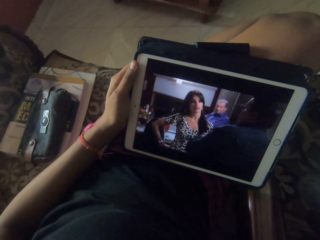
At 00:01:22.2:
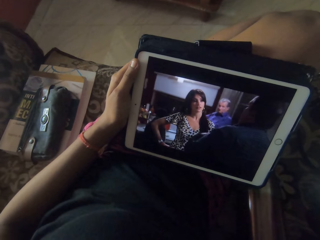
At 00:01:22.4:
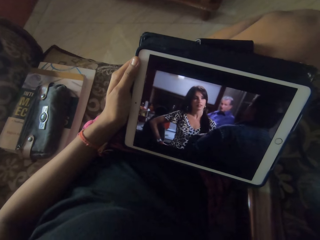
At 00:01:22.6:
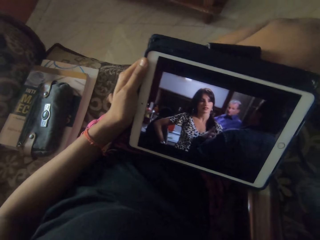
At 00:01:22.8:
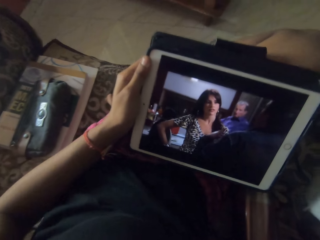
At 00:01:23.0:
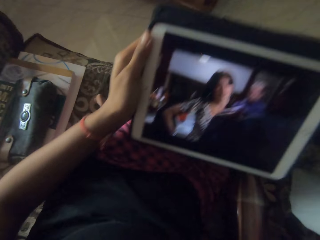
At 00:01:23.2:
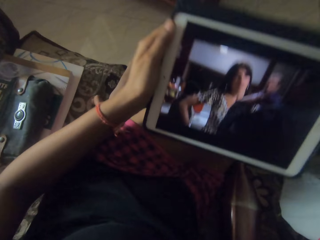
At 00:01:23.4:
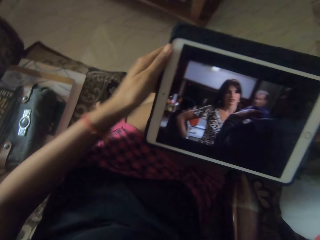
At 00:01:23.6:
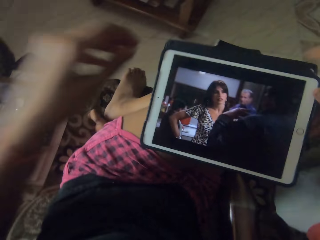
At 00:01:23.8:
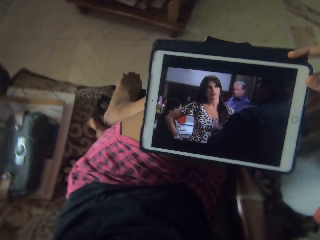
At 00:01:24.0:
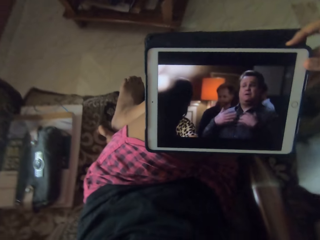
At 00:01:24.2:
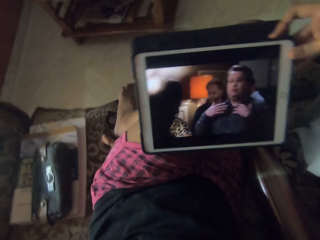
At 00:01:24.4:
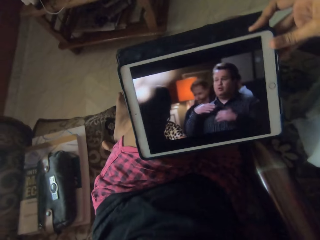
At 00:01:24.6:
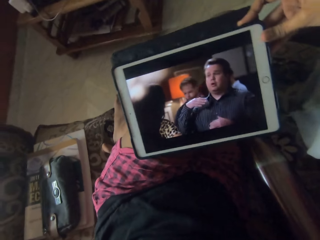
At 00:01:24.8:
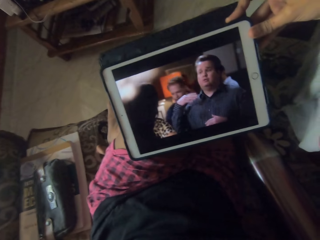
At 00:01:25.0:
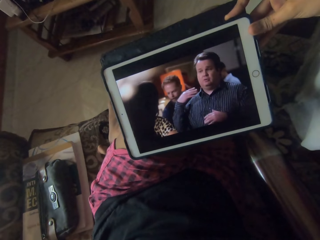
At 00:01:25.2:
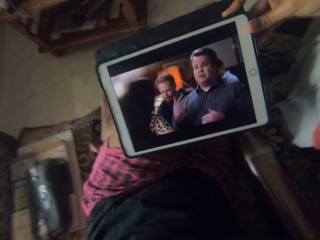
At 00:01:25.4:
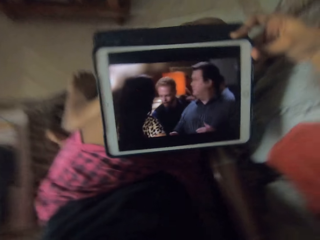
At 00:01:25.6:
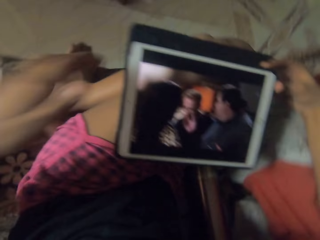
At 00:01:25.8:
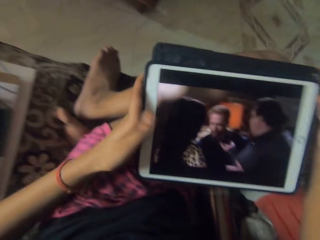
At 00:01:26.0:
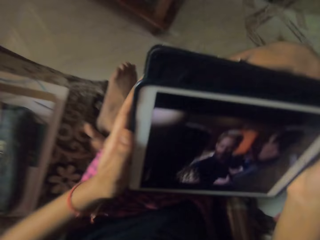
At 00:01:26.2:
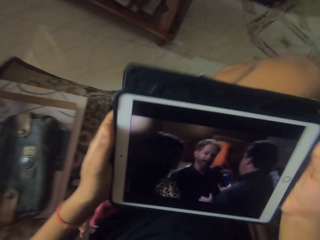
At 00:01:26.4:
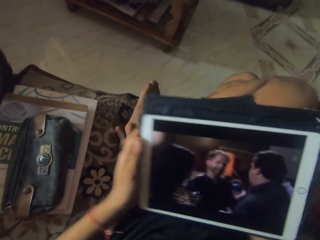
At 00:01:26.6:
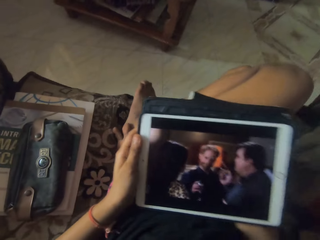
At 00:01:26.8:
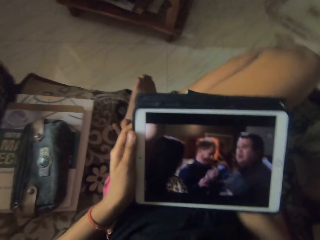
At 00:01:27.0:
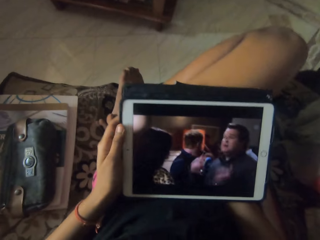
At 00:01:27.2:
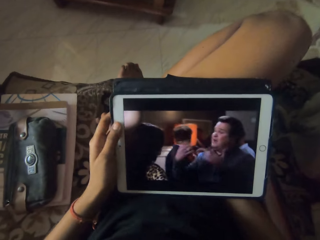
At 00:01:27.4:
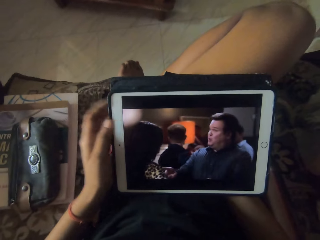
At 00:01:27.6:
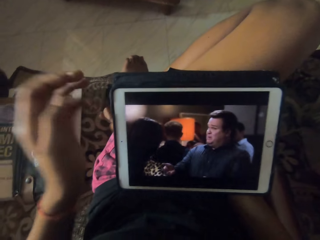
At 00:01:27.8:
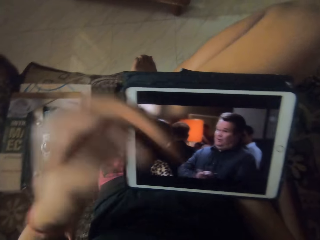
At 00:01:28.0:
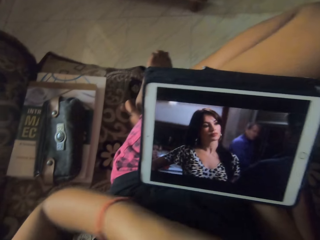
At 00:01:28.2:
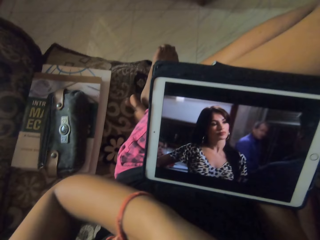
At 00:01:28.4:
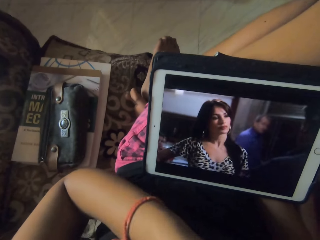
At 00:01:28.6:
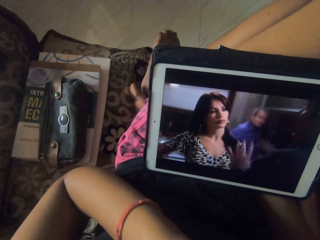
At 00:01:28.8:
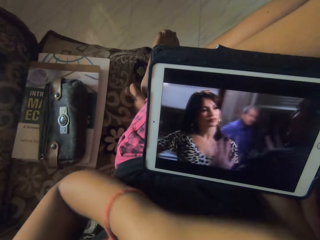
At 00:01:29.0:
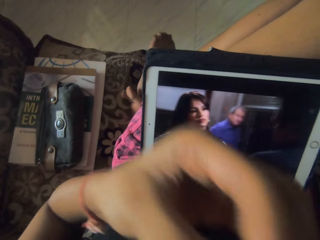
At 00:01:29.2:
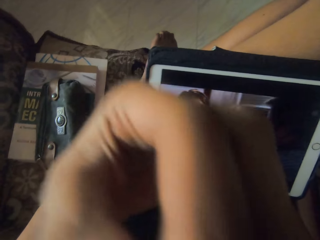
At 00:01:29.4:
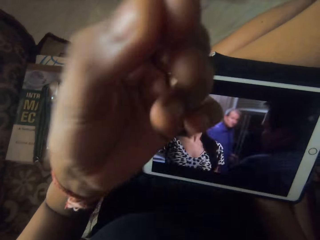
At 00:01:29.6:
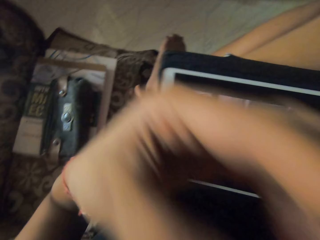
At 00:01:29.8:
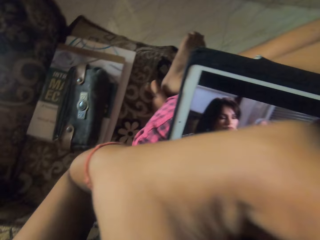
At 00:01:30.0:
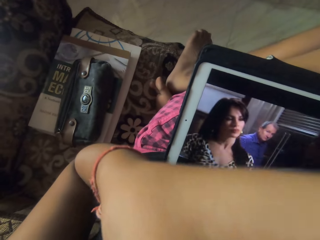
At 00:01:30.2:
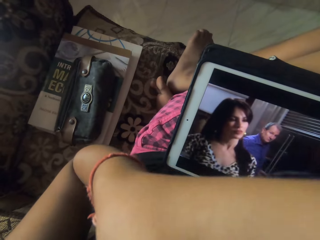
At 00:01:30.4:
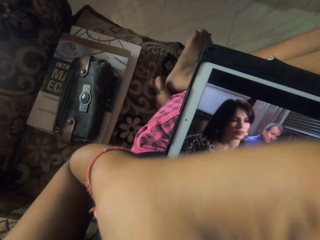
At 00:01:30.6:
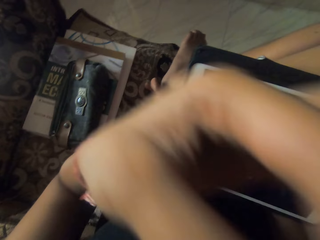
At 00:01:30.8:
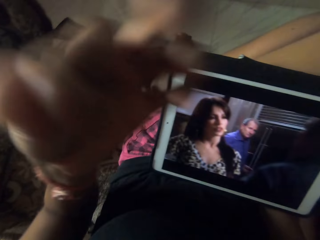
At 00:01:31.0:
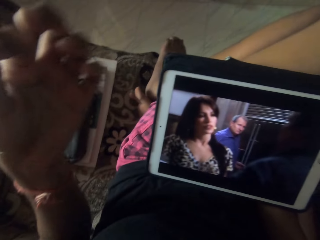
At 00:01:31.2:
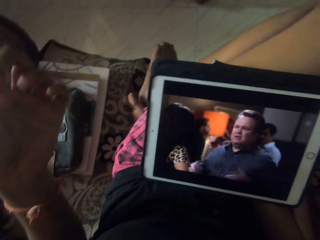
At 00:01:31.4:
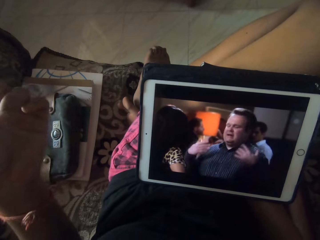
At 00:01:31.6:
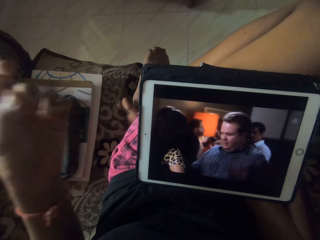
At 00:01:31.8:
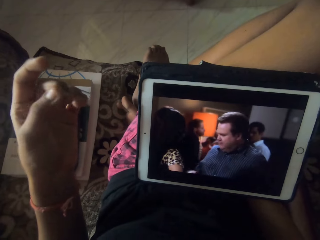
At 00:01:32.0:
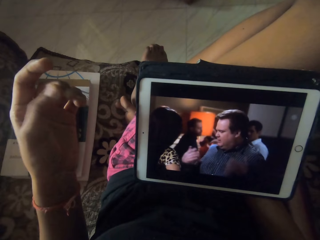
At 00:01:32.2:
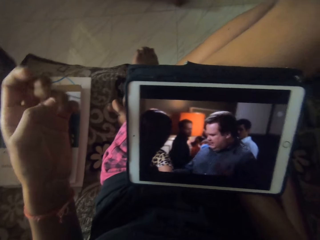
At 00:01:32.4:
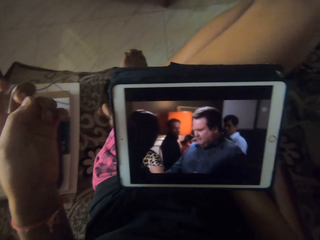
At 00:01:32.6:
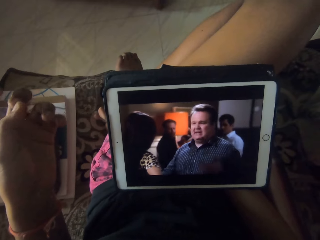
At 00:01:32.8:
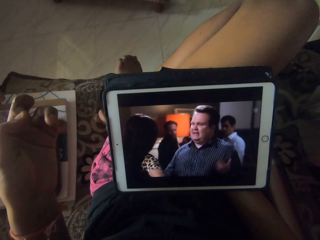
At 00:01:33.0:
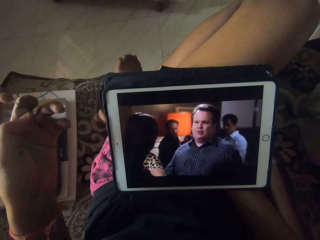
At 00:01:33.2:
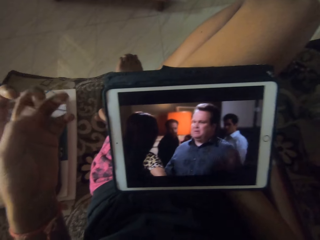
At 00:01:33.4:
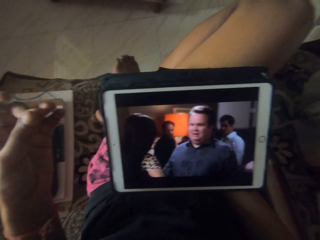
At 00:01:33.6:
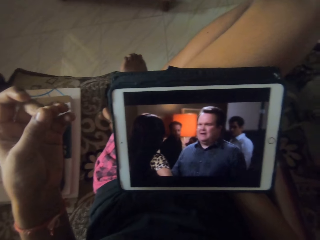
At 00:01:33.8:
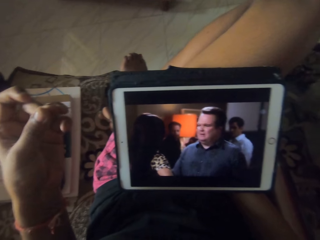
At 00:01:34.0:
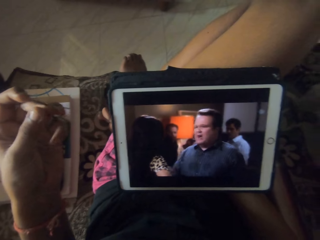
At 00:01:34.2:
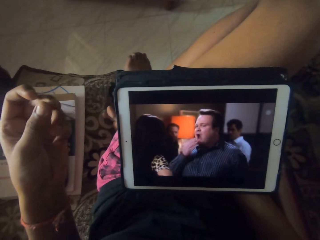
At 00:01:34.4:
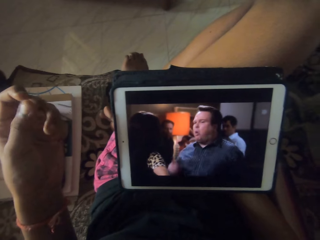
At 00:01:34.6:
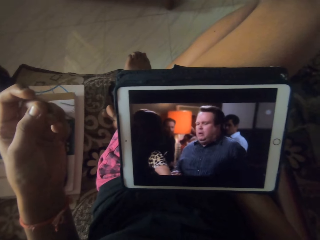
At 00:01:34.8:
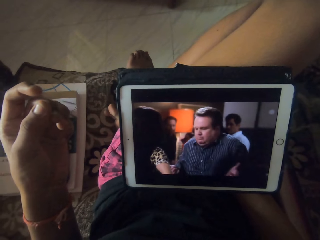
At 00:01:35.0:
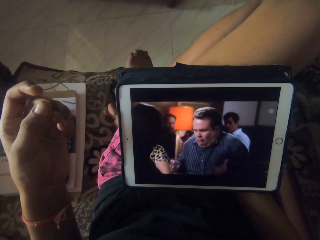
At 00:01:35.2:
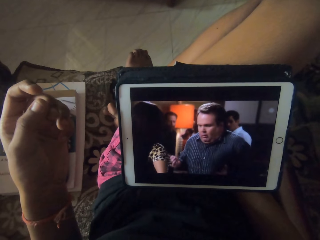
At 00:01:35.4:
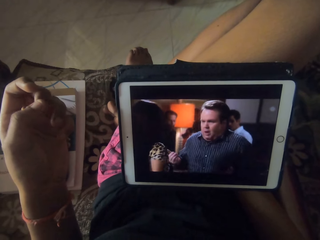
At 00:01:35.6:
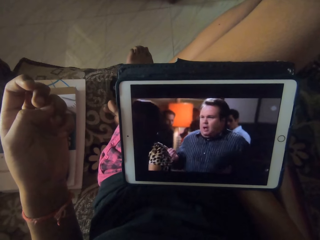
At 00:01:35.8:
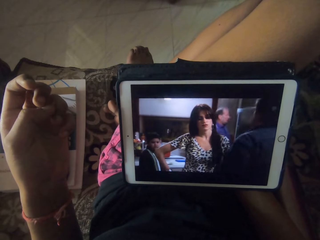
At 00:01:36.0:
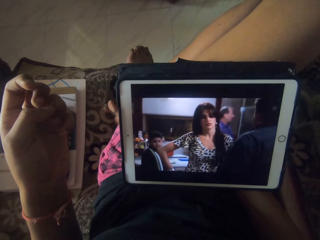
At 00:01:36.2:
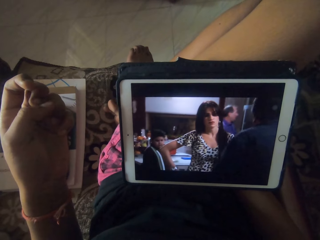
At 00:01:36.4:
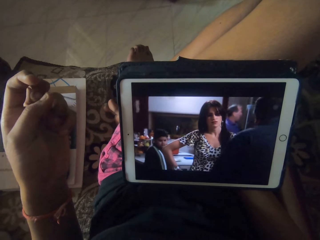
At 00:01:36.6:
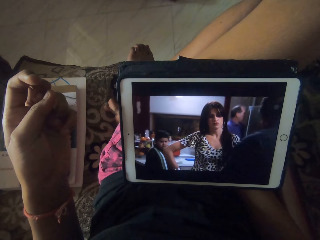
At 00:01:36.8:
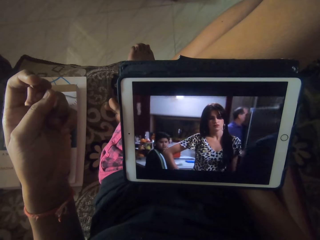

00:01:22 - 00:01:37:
The camera wearer removes her left hand from the tablet. She holds the tablet on her knee with her right hand. She touches her face with her left hand. She puts her left hand on the tablet. She holds the tablet with both hands on her laps. She puts the tablet on the thigh. She removes her left hand from the tablet on her knees. She touches her face with her left hand. She touches the finger. She moves the fingers on her left hand.

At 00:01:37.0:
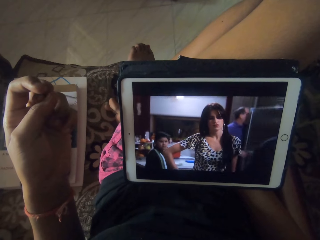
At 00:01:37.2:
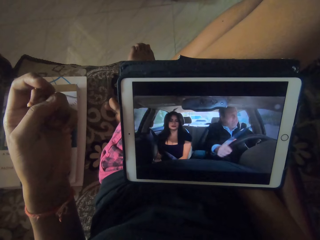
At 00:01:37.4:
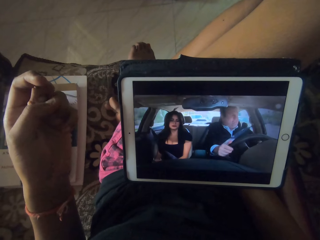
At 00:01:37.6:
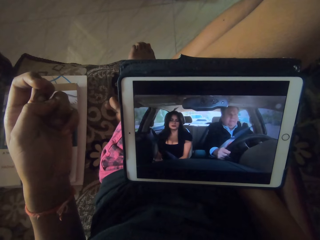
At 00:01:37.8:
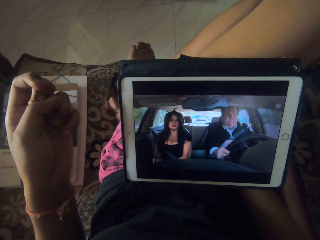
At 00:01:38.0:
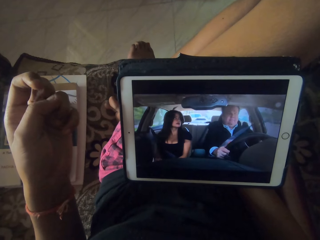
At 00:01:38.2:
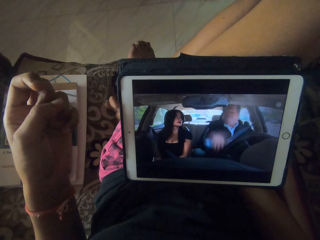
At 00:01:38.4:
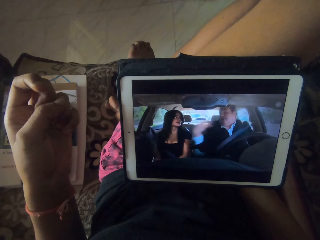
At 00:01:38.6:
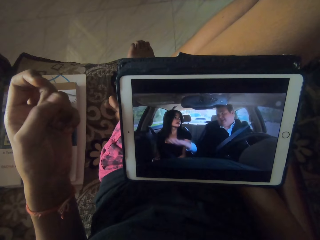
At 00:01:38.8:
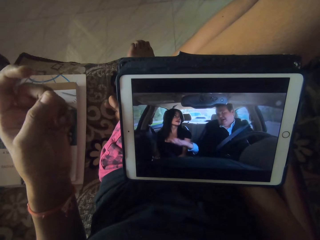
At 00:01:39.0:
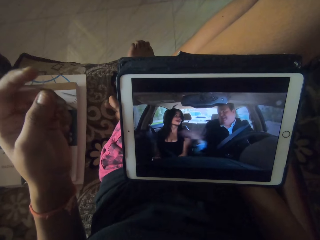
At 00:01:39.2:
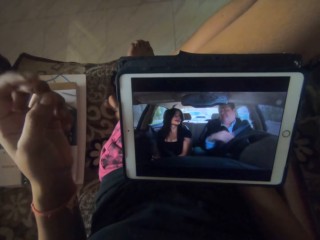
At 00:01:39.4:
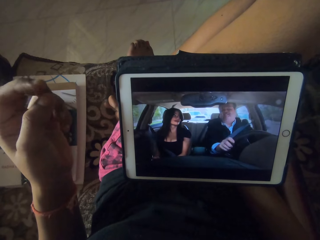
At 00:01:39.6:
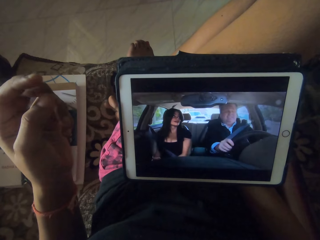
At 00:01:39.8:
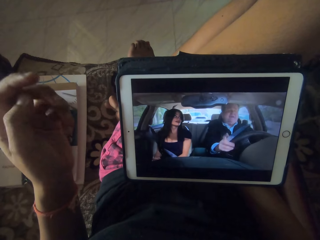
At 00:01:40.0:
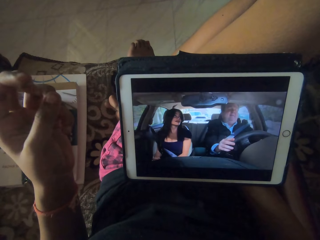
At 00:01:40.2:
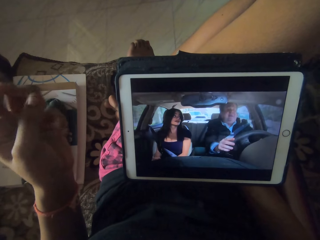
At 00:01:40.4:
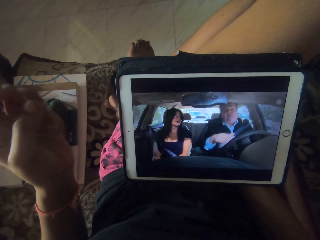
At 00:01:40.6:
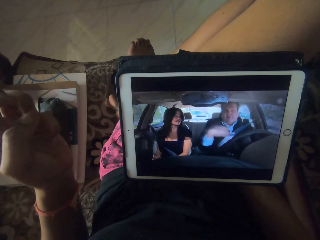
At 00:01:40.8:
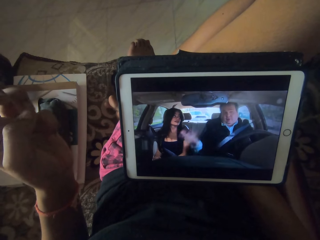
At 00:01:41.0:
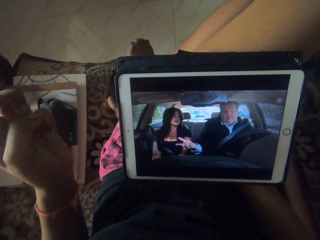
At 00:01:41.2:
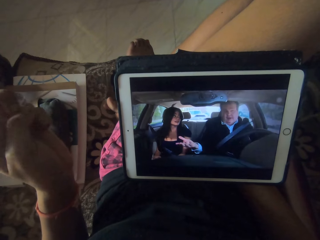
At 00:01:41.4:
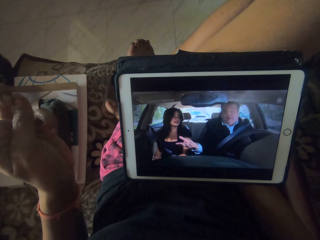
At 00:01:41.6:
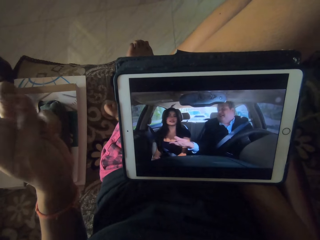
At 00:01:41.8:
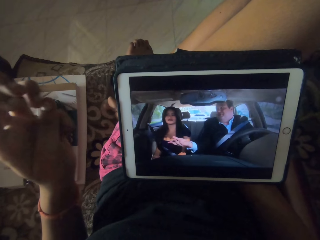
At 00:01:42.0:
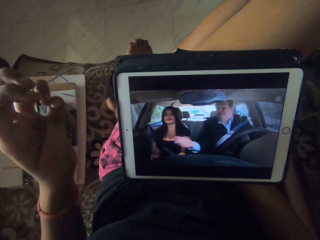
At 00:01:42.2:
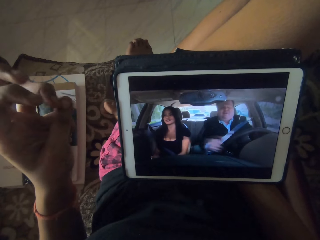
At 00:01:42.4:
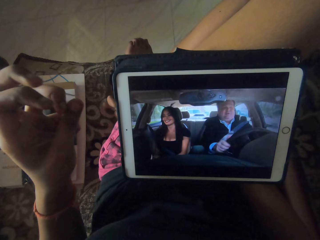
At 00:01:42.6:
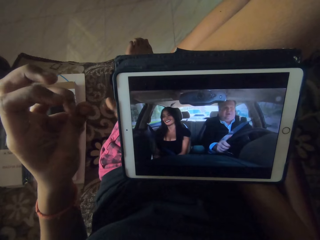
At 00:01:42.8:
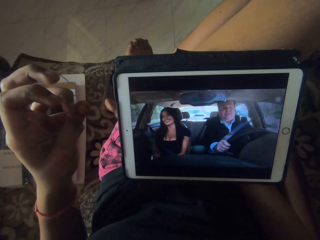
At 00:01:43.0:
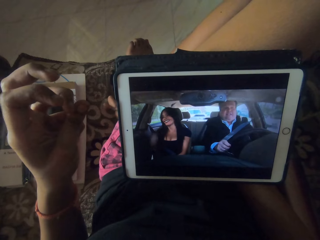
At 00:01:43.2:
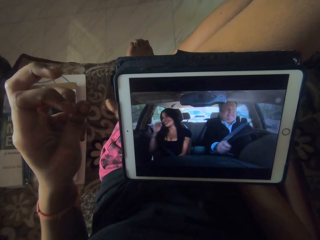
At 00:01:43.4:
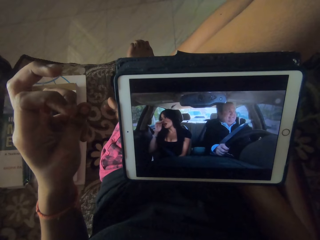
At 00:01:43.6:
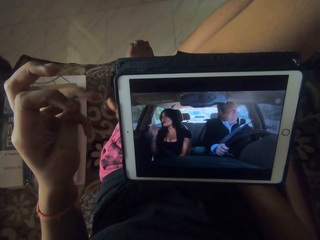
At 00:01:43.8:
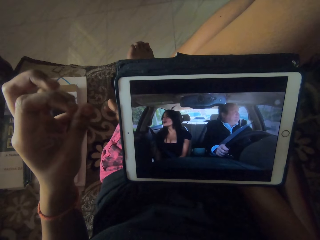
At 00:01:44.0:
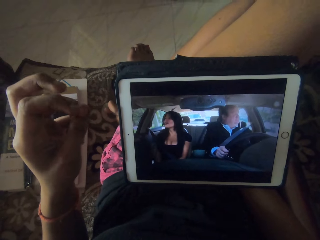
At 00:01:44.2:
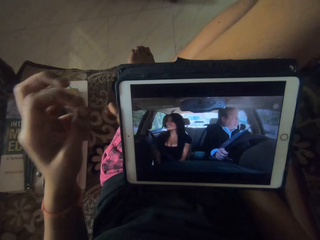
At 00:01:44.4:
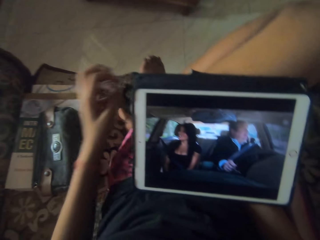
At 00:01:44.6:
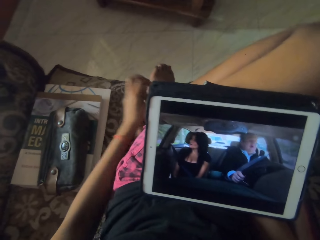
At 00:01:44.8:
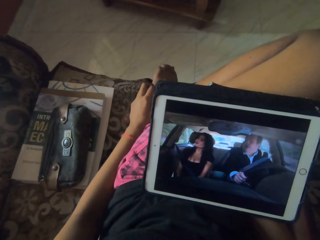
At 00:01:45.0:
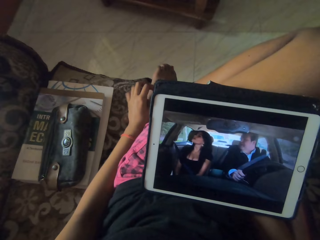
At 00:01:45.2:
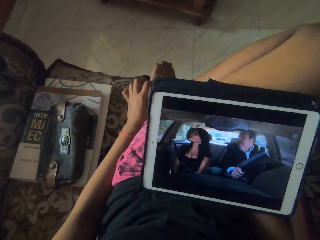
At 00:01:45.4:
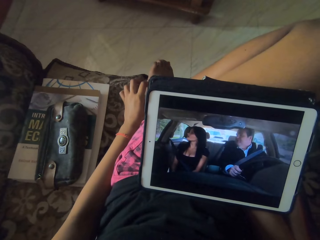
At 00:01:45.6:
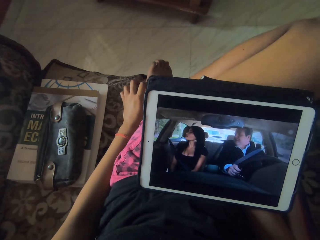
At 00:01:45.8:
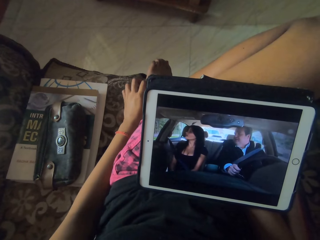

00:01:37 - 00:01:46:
The camera wearer touches her left foot with her left hand. She moves the fingers on her left hand.
